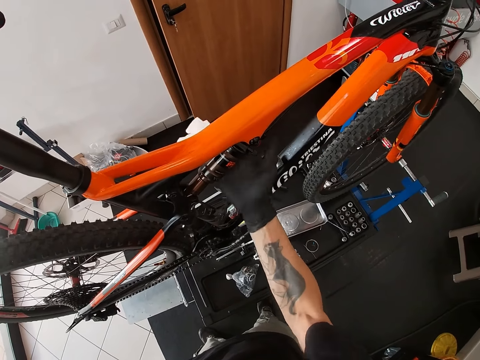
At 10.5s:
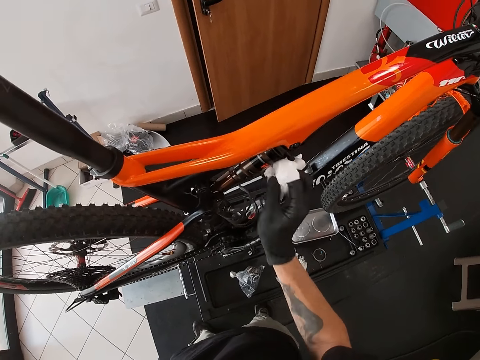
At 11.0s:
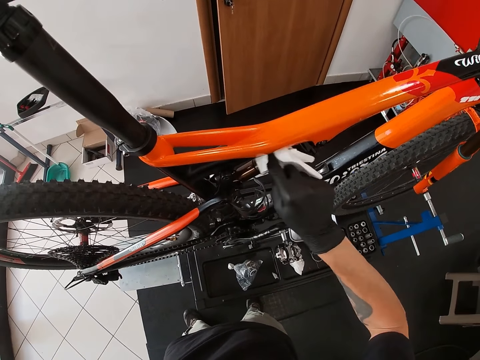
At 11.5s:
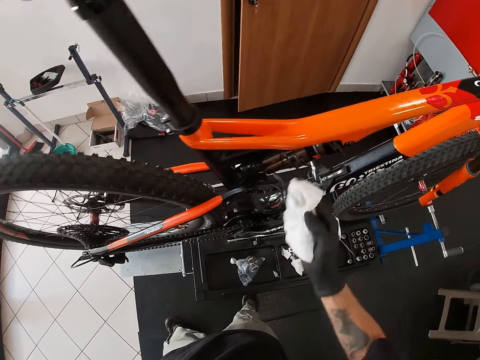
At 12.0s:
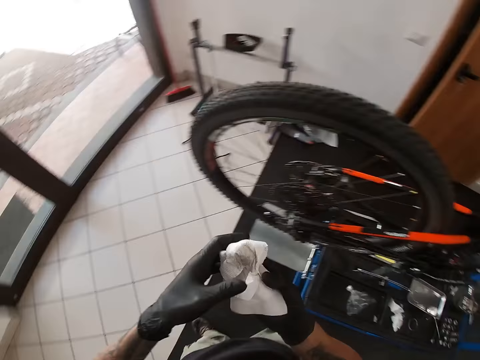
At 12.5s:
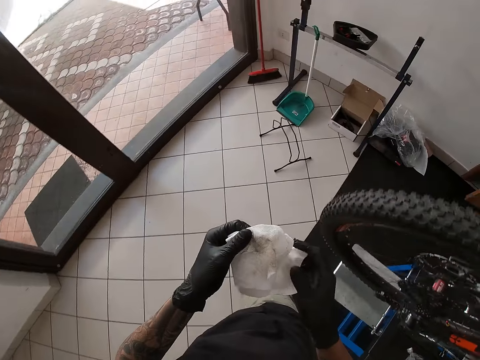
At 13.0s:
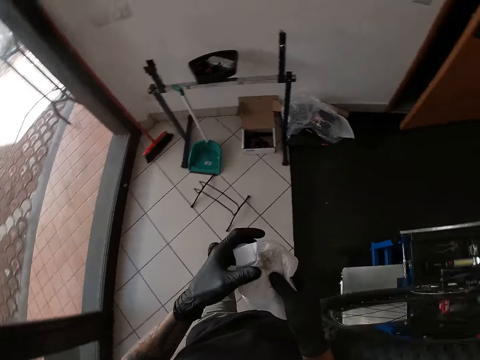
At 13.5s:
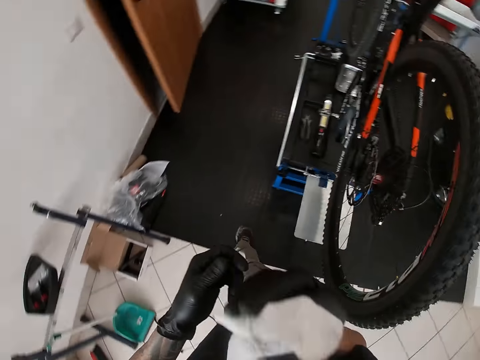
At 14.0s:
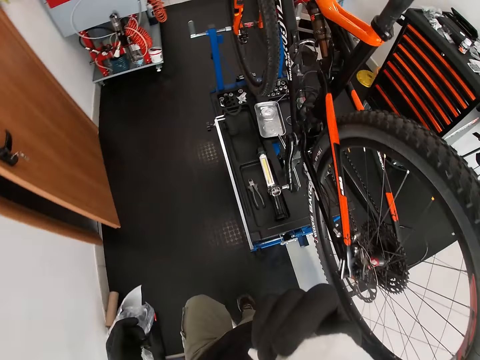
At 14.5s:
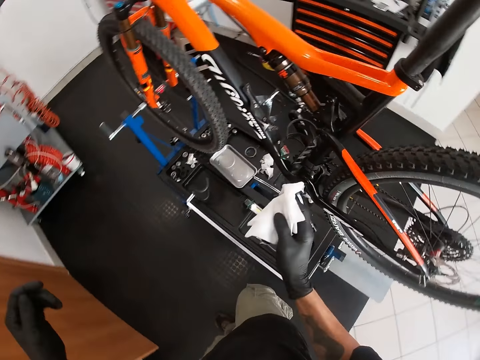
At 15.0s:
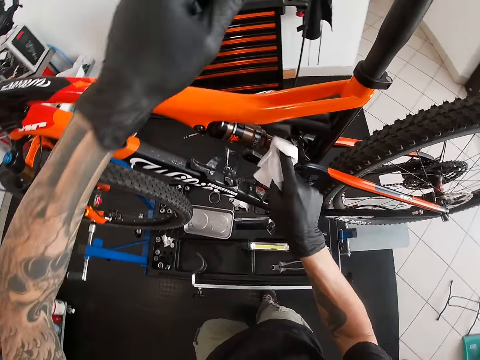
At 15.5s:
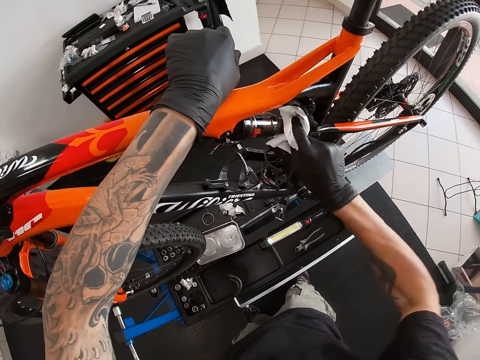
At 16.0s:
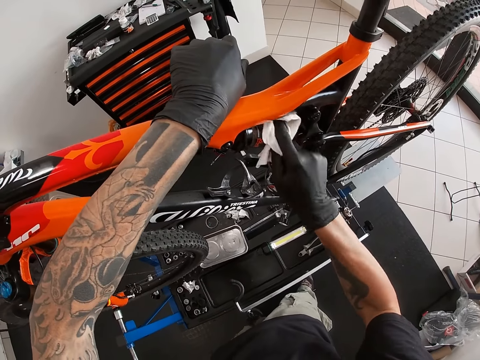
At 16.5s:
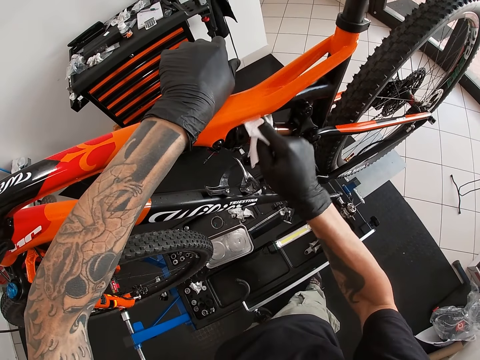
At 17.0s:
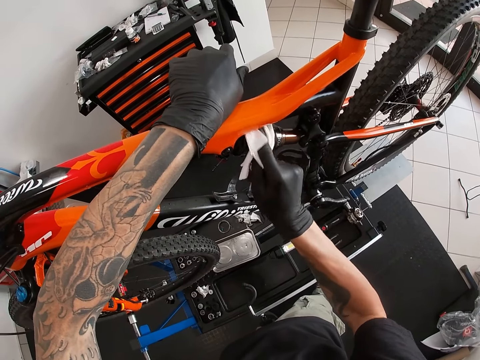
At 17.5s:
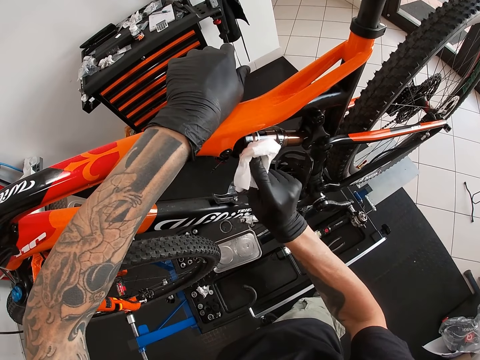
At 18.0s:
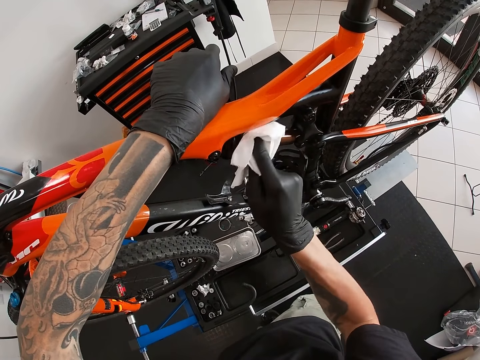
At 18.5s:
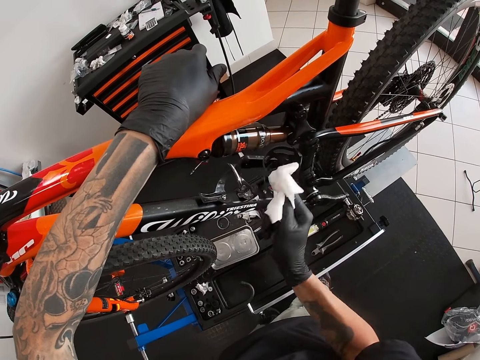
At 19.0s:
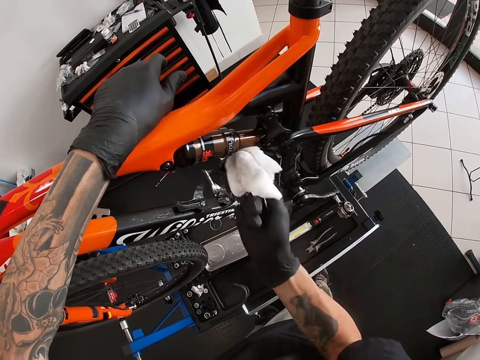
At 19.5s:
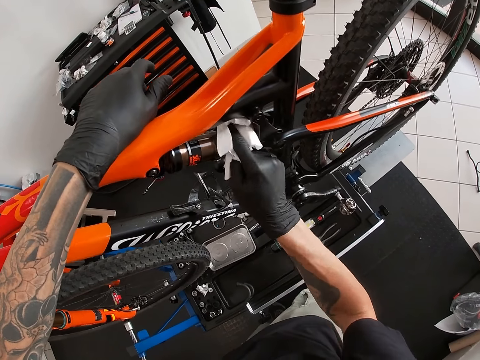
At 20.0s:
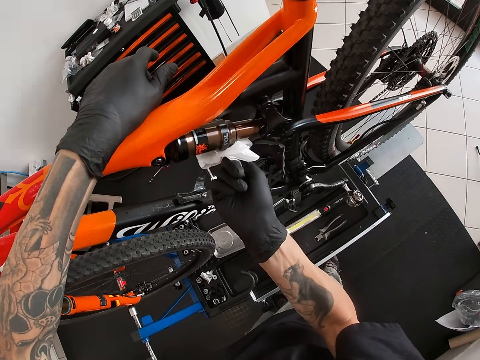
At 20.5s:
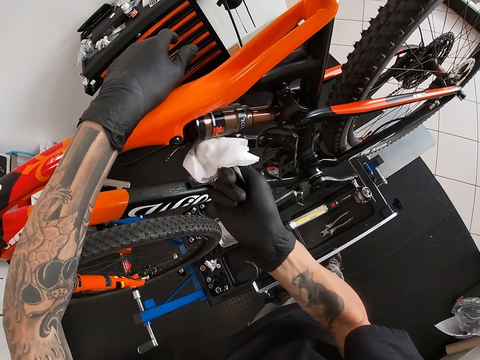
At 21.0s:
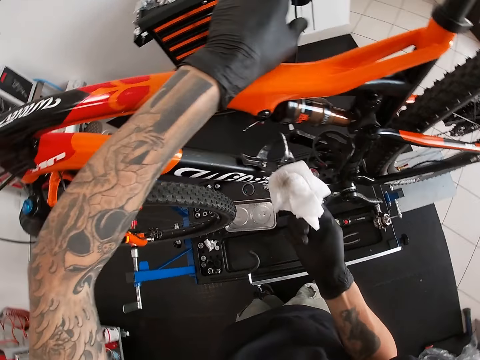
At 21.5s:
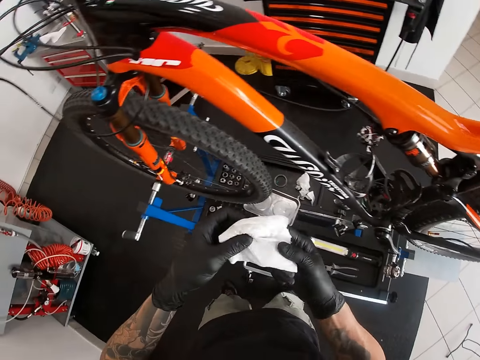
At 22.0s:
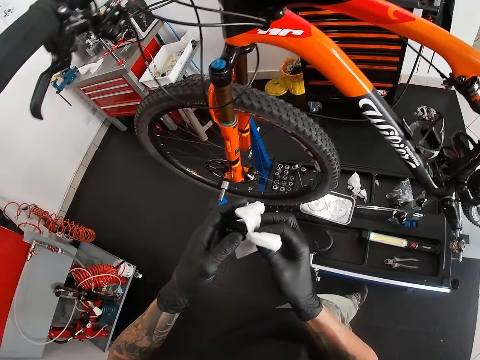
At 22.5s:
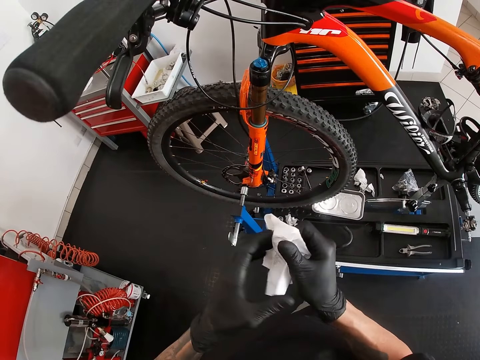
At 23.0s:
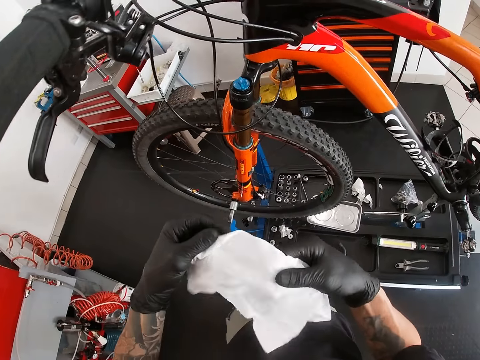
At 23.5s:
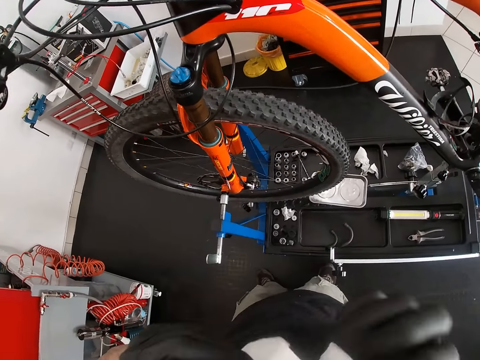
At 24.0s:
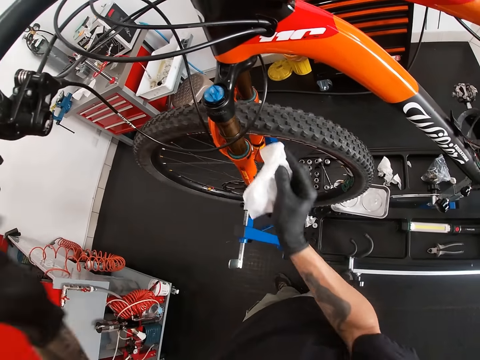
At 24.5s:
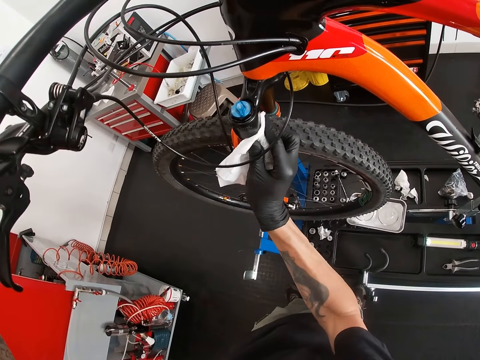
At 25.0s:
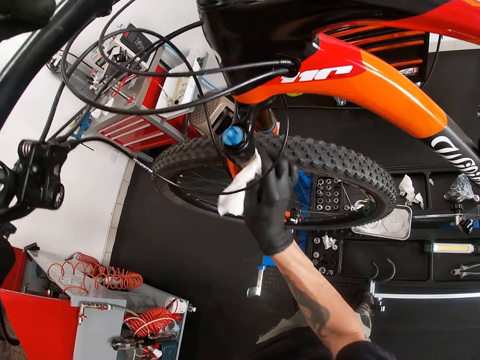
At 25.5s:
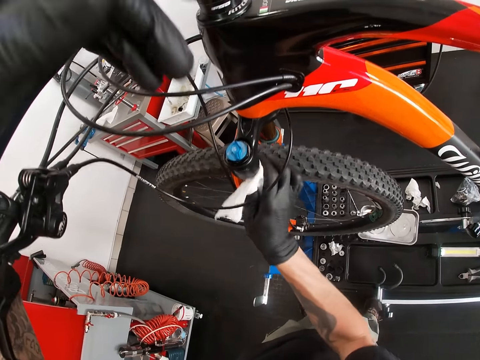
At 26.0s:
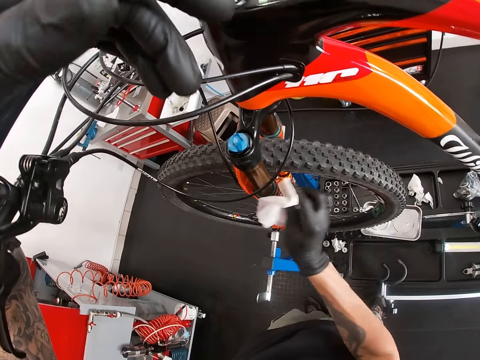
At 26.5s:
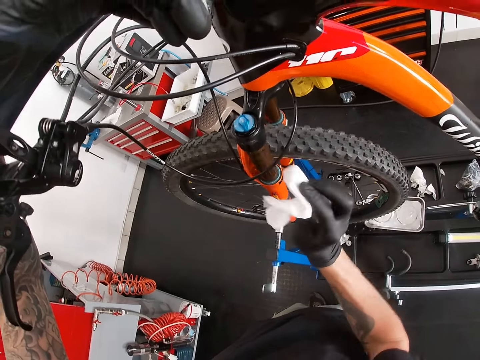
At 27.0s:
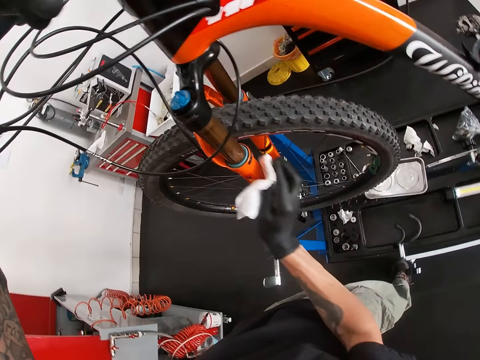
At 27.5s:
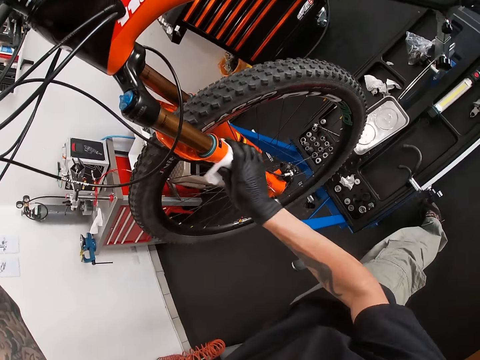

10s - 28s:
The camera wearer holds the napkin with both hands. He moves around. He holds the napkin with his right hand. He pours saliva on the wipe. He wipes the rear shock of the bicycle on a work stand with the napkin in his right hand. He places his left hand on the top tube of the bicycle. He holds the napkin with both hands. He wipes the suspension fork of the bicycle with the napkin in his right hand. He places his left hand on the handlebar of the bicycle.

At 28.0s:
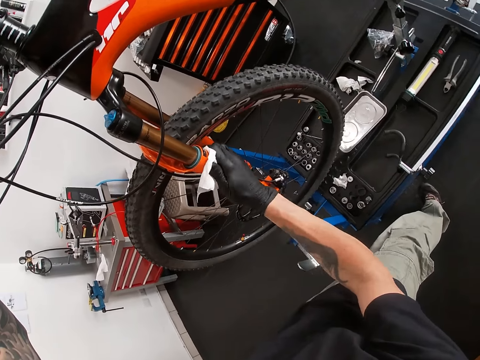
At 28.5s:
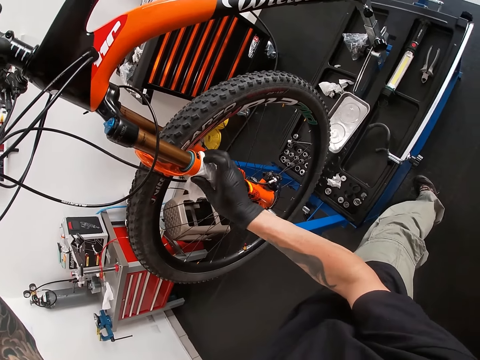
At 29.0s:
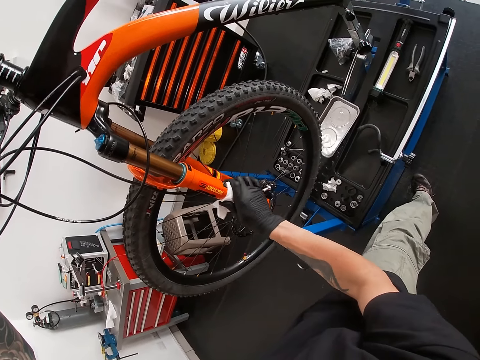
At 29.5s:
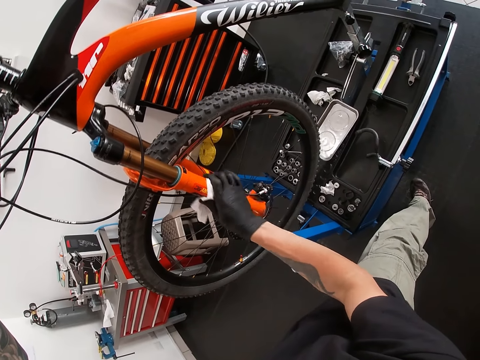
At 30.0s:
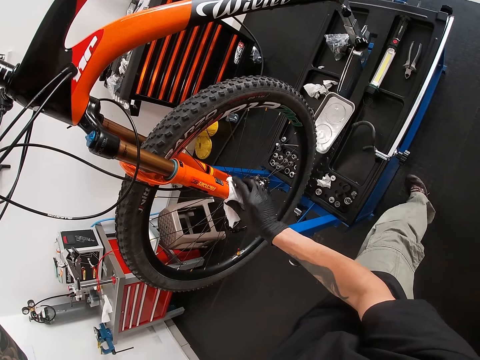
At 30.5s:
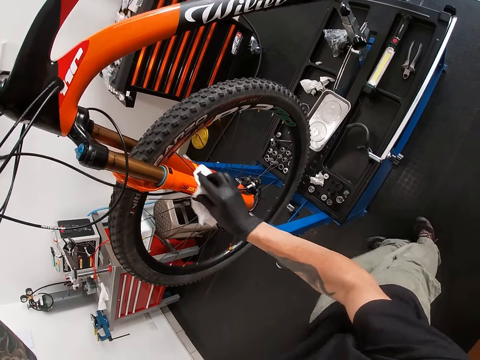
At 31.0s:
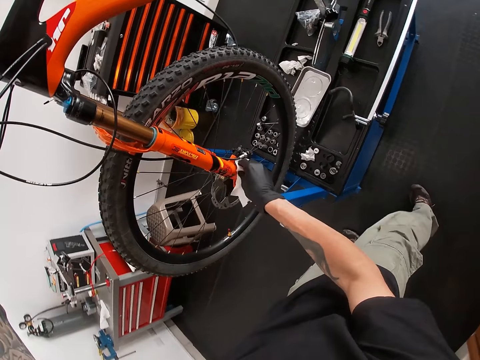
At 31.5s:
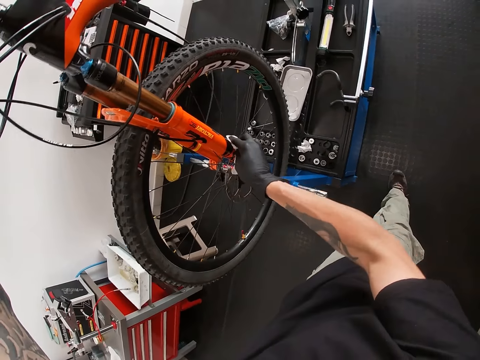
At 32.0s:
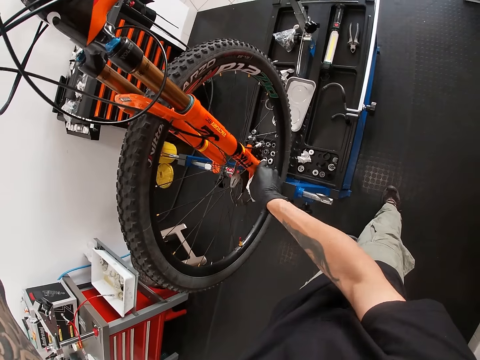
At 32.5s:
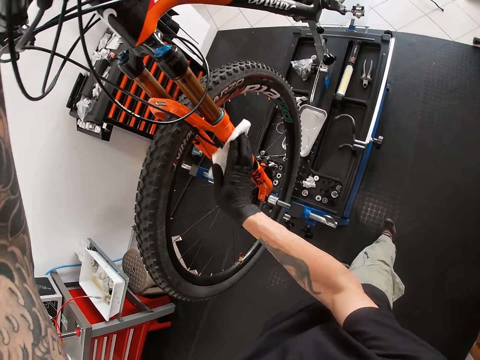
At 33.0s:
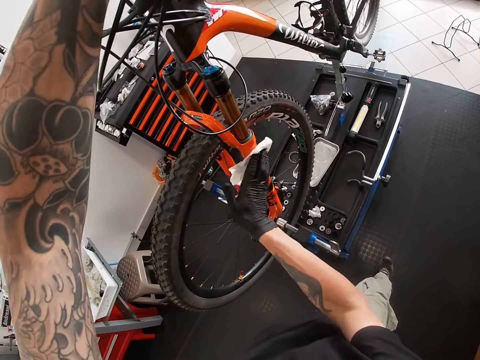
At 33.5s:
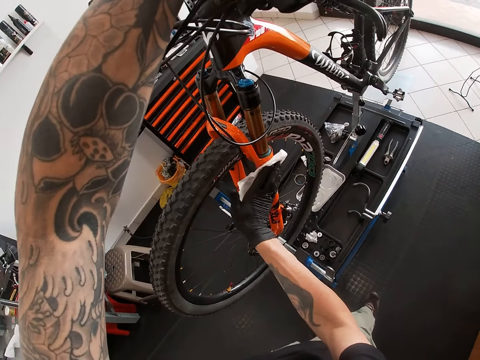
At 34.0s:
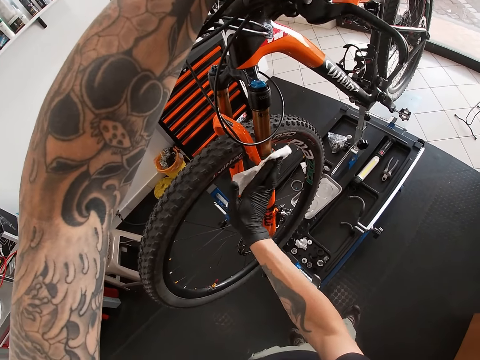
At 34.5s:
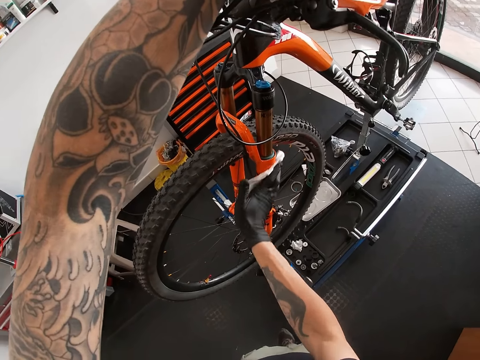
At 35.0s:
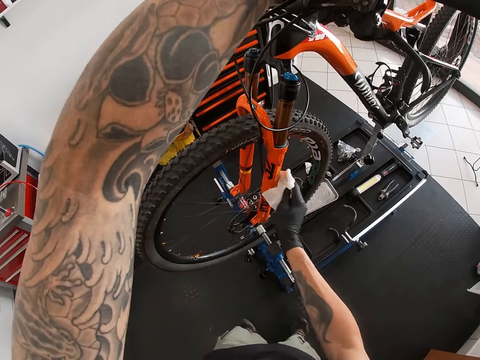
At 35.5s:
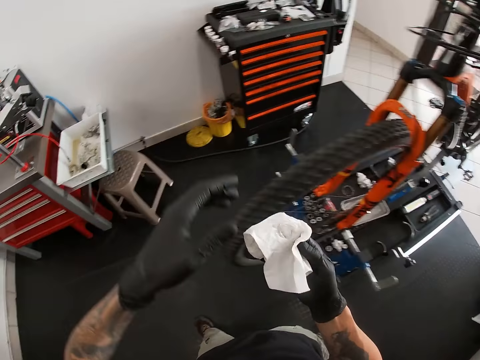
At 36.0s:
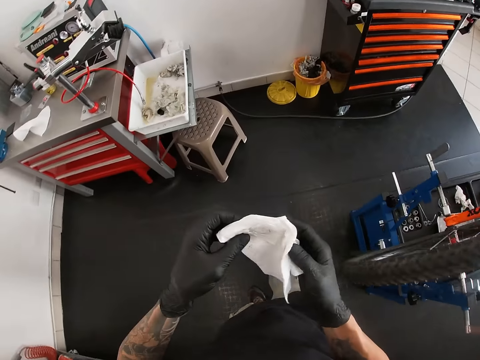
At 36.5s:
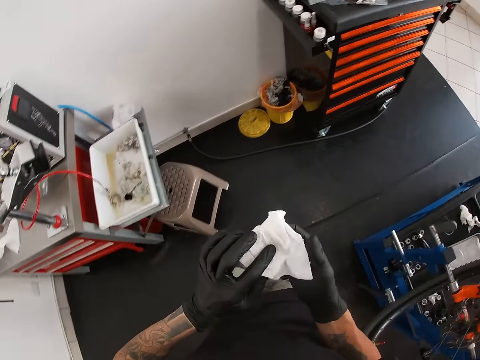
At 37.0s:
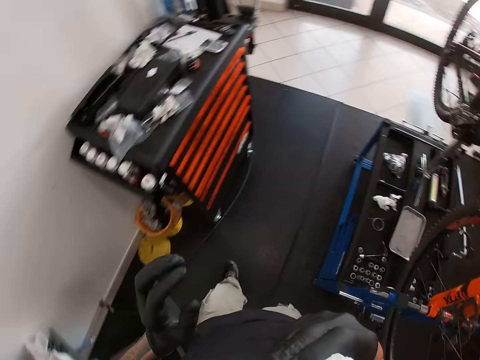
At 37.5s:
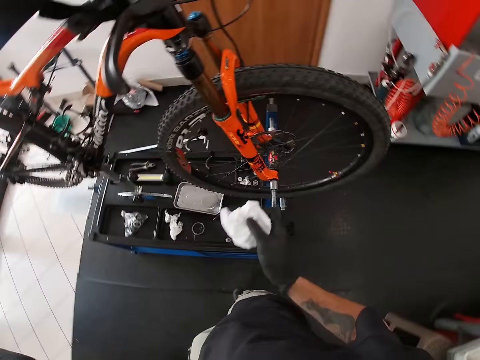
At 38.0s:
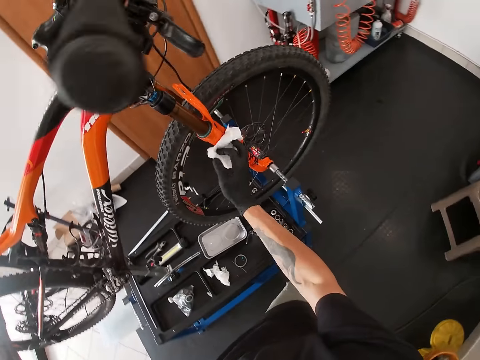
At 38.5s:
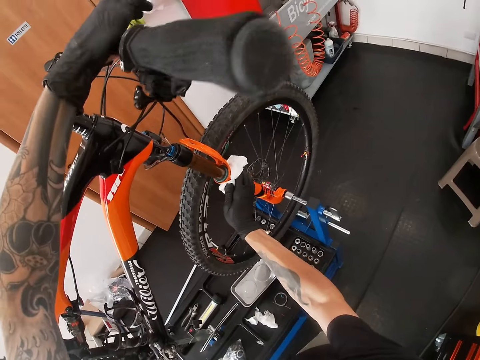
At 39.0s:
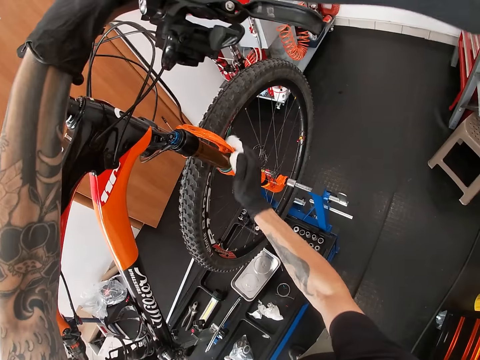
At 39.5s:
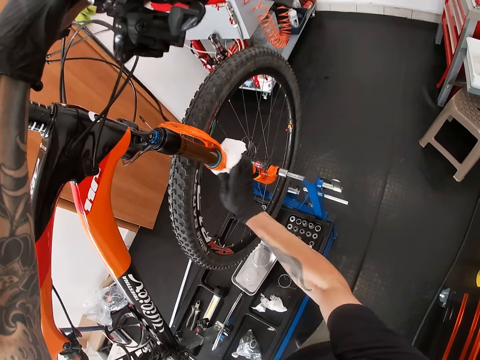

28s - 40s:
The camera wearer holds the napkin with both hands. He folds the napkin with both hands. He moves around. He wipes the napkin in his right hand on his face. He pours saliva on the wipe. He wipes the suspension fork of the bicycle with the napkin in his right hand. He places his left hand on the handlebar of the bicycle.
